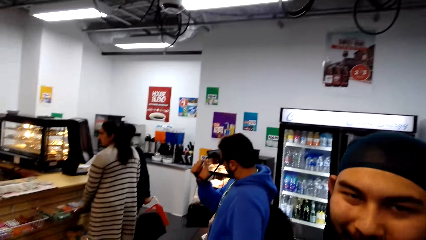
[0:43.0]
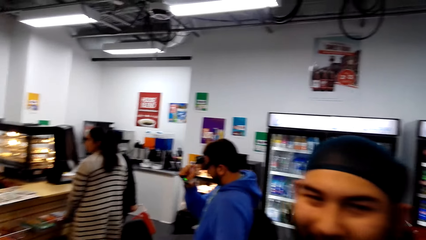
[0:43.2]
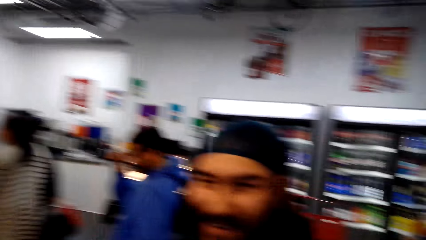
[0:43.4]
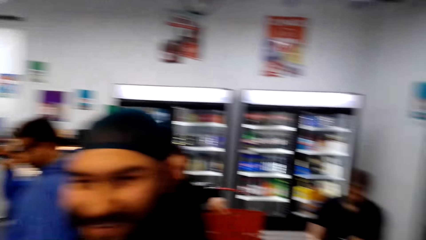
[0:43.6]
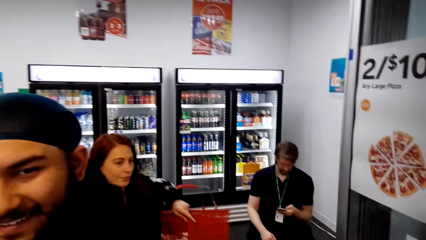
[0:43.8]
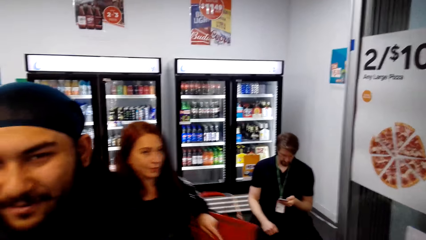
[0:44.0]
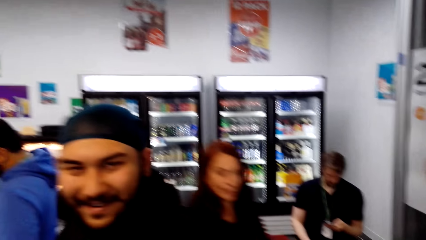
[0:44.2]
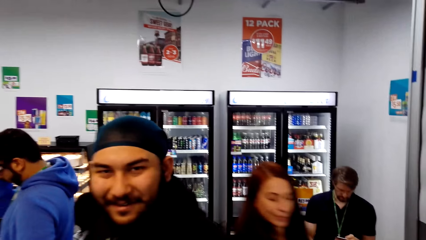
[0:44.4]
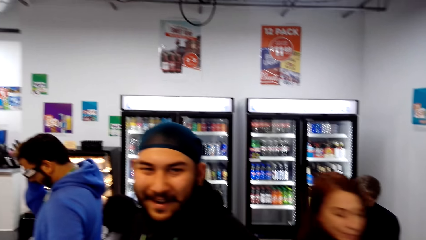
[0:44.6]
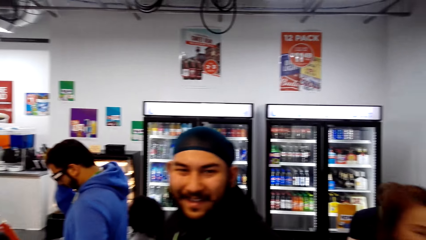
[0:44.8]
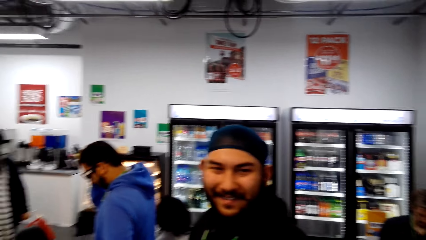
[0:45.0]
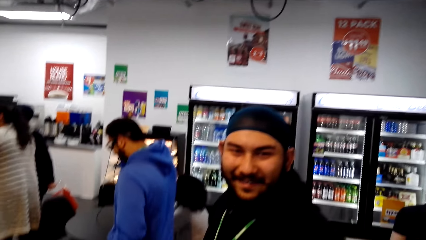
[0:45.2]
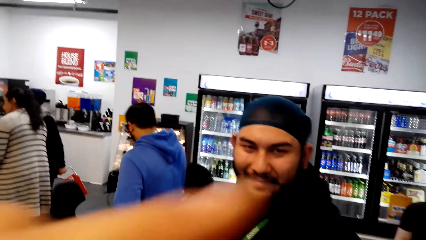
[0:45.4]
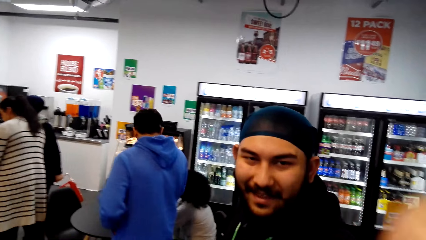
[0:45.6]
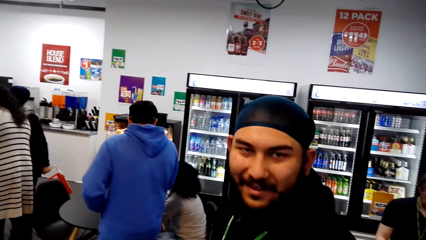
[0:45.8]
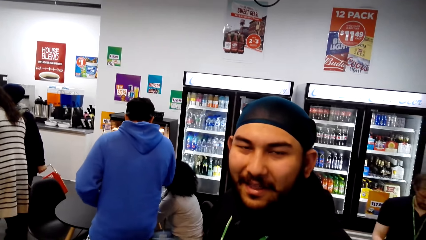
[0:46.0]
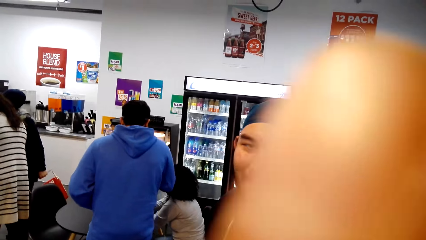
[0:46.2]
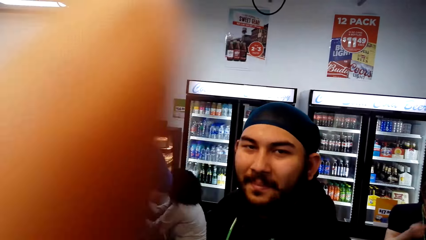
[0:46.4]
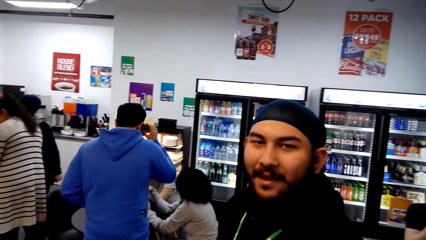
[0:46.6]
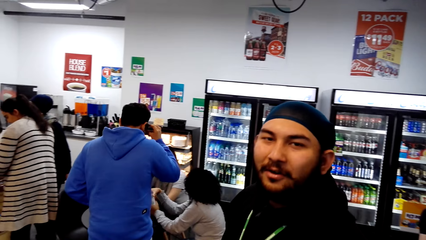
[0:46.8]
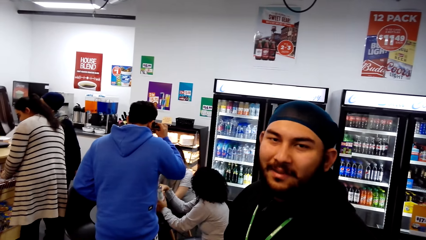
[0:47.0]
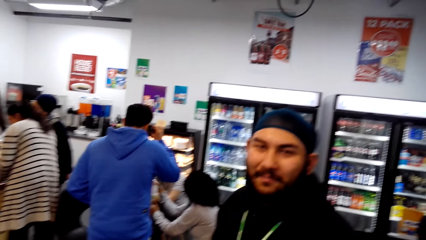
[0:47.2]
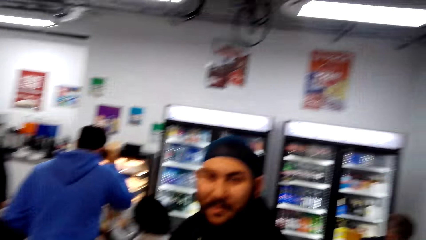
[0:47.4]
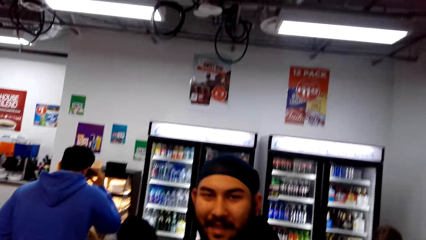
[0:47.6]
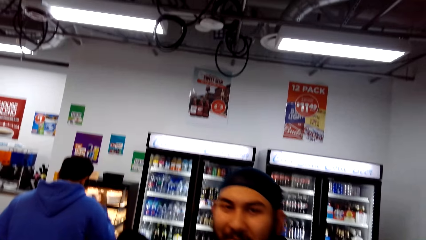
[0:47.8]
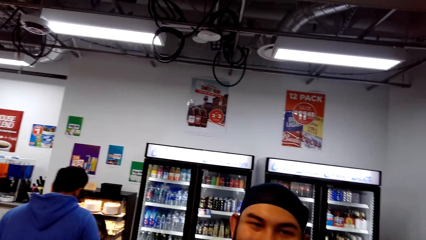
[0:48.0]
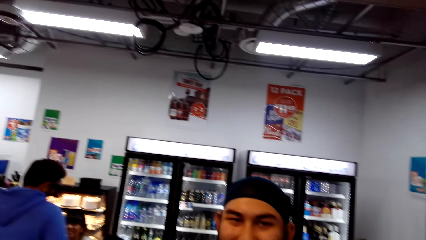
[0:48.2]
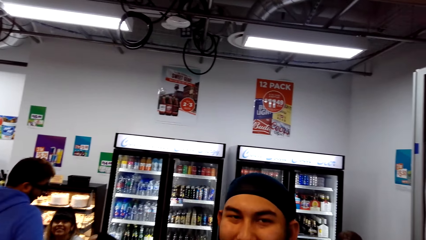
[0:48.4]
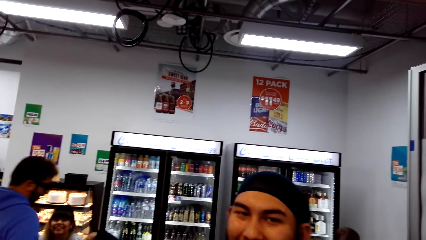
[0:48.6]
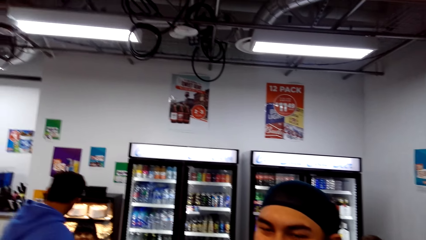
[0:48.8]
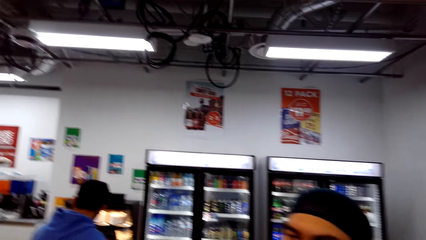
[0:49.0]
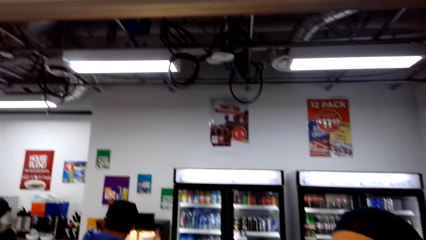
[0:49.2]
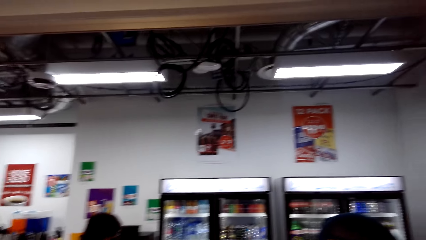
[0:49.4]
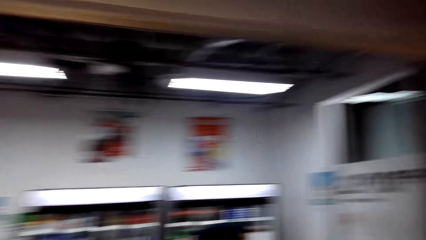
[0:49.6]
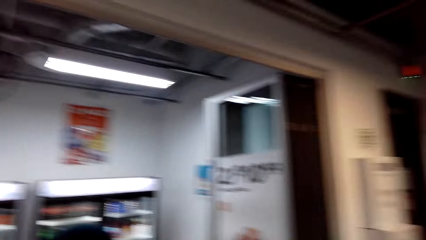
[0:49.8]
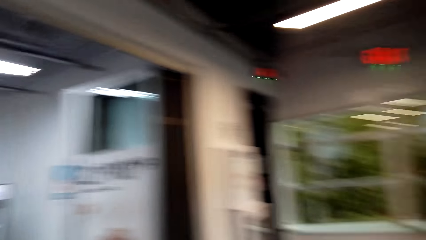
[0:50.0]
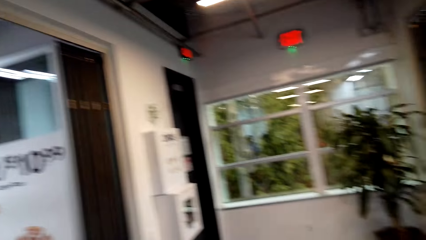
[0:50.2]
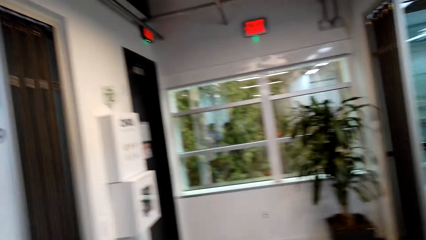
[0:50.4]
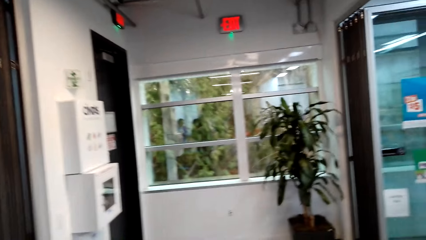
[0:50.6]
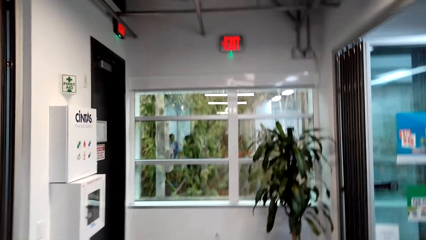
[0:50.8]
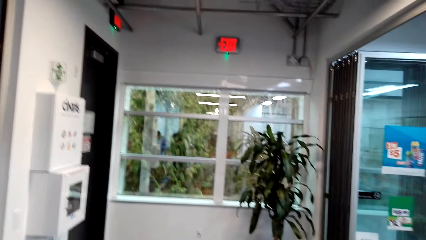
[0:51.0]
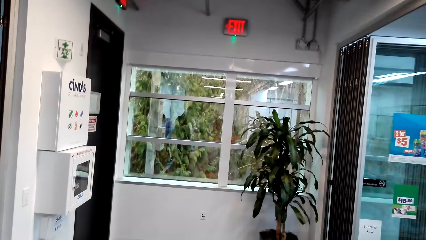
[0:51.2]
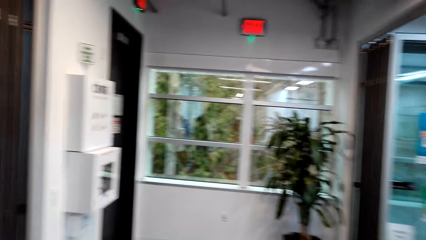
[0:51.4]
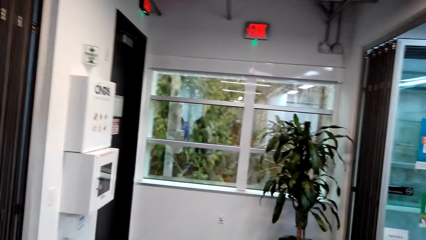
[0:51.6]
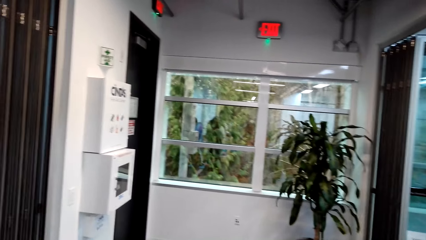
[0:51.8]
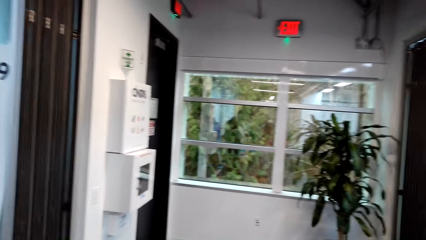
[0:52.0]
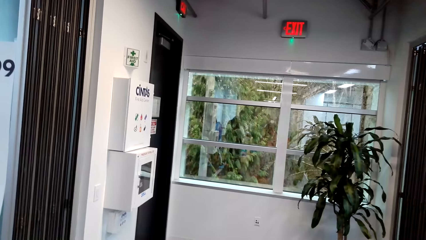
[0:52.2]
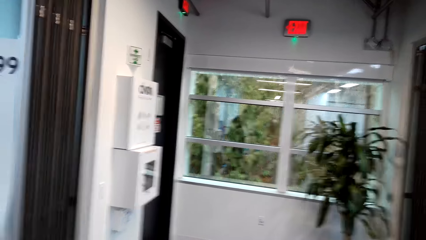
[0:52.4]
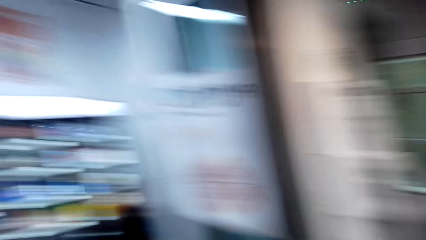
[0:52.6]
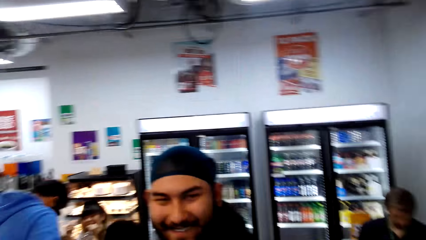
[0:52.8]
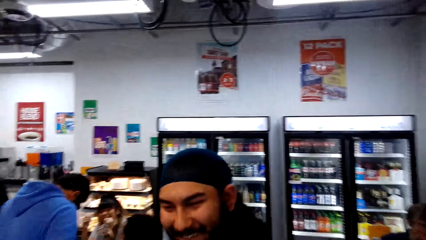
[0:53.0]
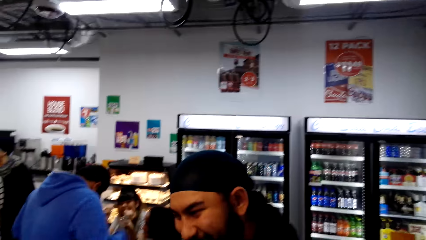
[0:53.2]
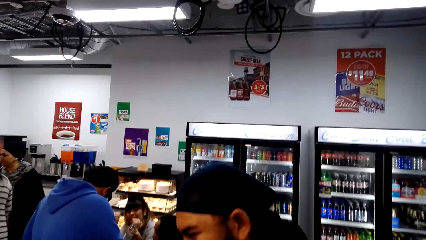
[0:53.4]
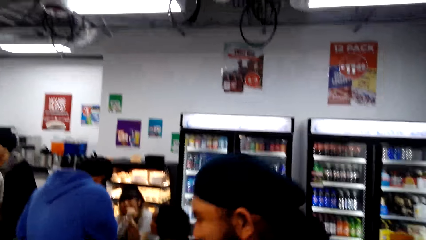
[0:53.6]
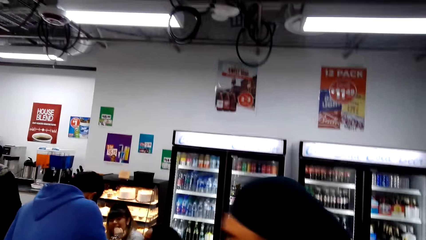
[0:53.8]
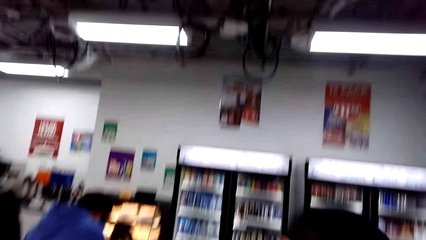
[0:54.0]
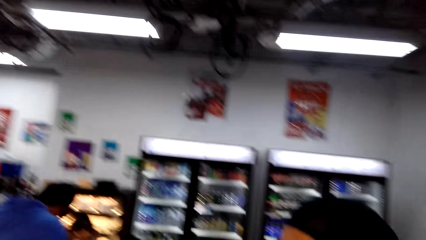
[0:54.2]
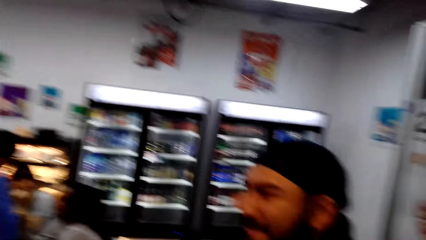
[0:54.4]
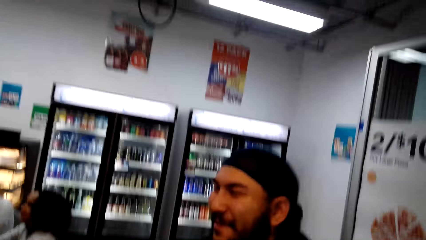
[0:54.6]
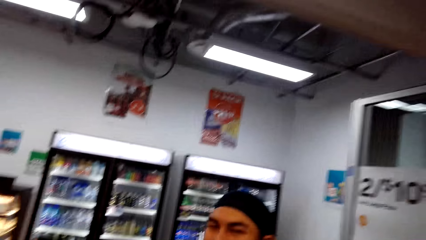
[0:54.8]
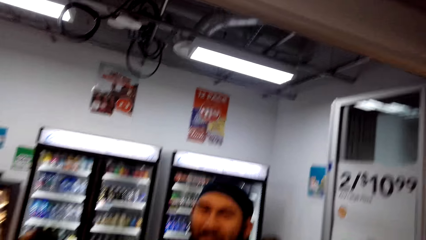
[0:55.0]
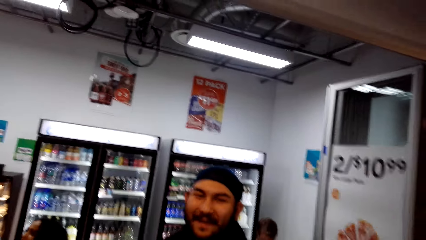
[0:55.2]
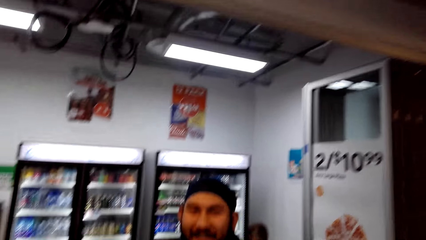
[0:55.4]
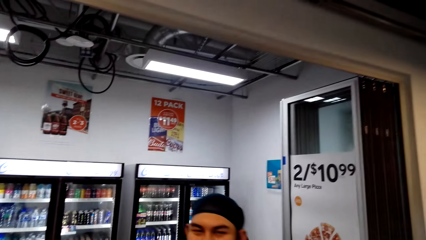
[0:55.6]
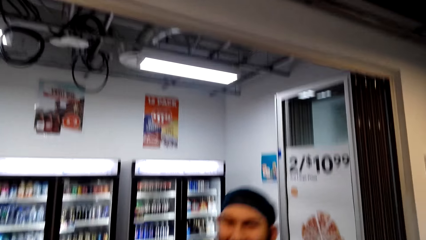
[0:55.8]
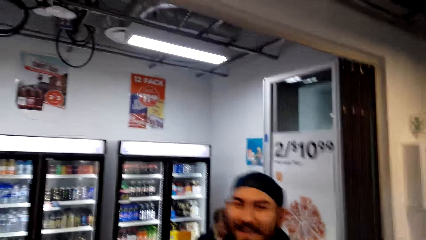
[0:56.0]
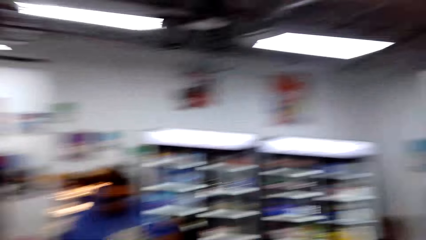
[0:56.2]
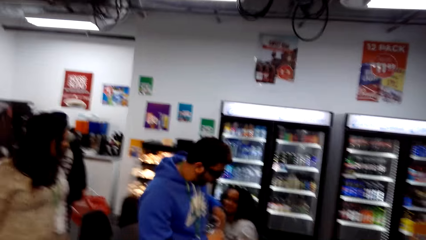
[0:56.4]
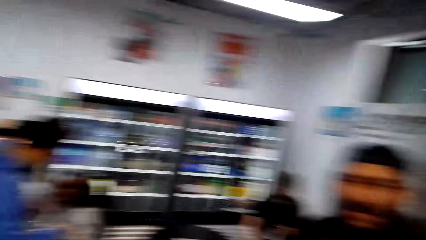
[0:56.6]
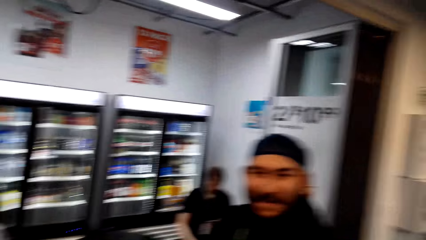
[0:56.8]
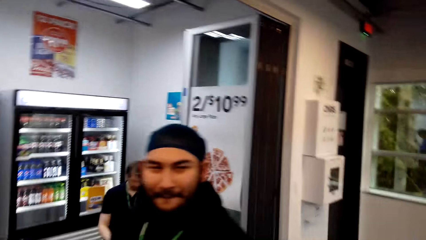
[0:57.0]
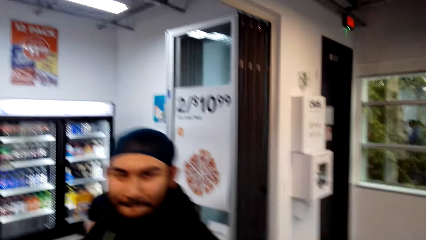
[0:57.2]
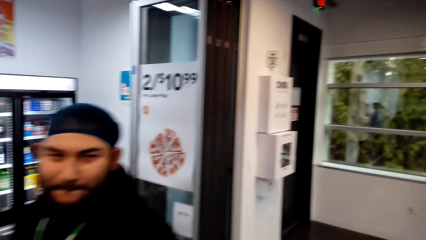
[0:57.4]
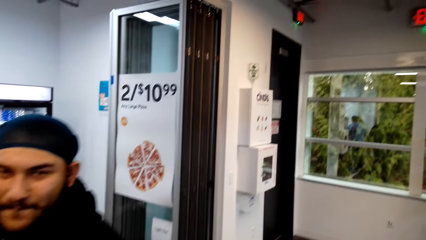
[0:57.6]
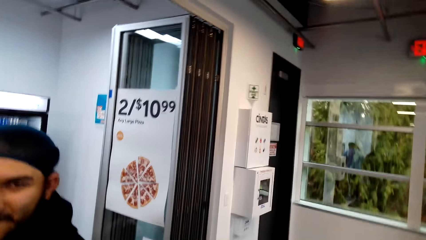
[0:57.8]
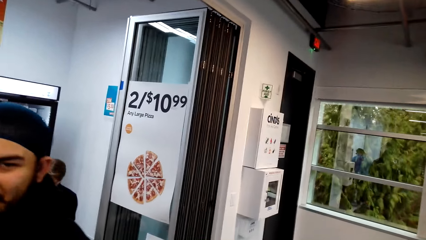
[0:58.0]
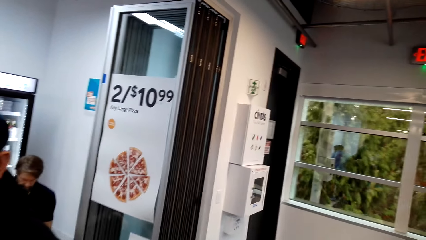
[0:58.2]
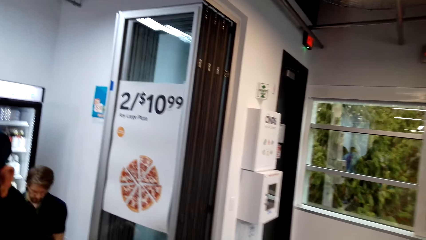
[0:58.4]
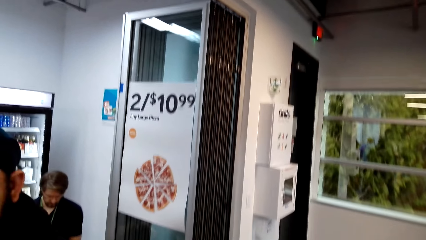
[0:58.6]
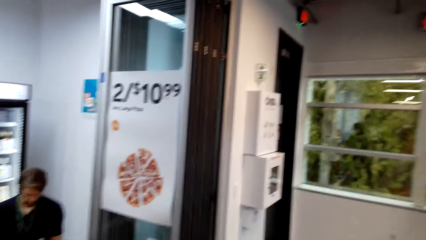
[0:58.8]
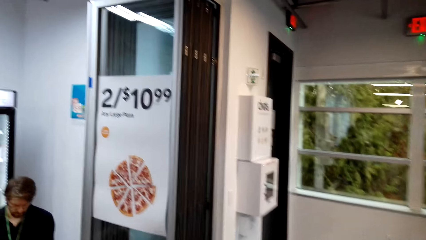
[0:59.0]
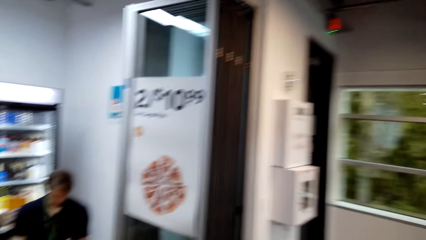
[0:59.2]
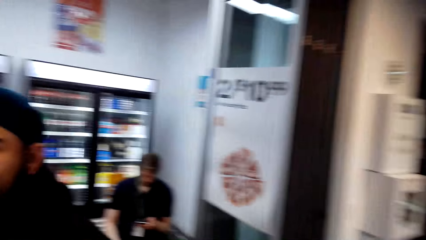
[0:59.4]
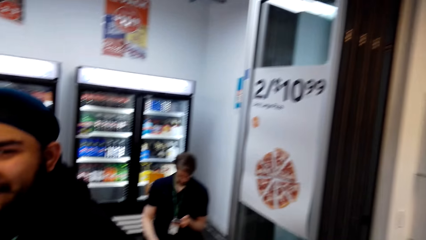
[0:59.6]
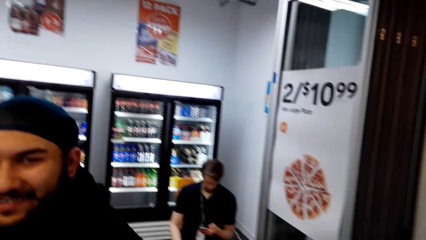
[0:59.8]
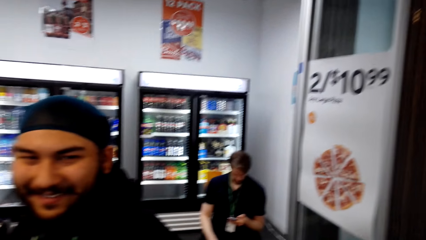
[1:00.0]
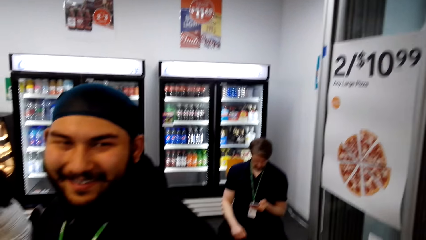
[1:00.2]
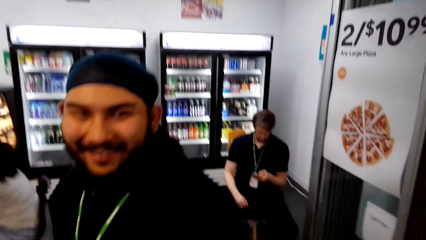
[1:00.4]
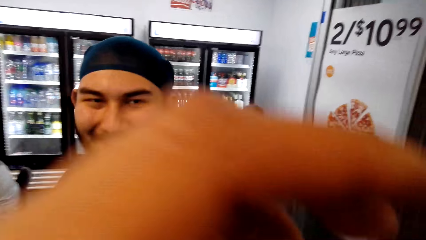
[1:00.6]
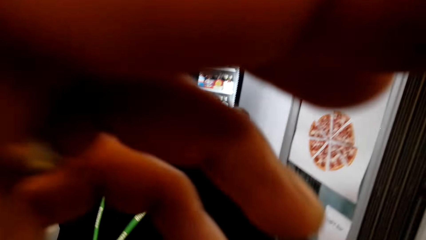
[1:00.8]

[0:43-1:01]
The camera wearer stares at the plant. A man talks to the camera wearer.
